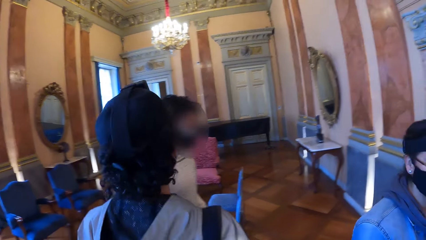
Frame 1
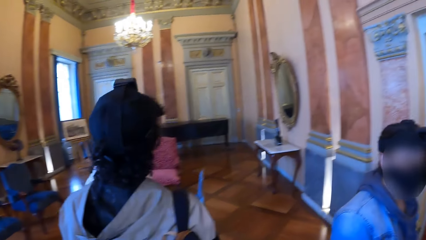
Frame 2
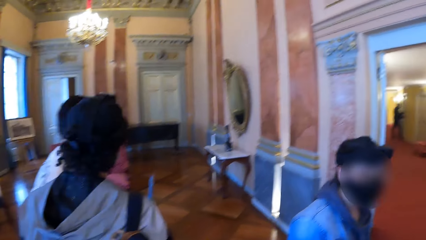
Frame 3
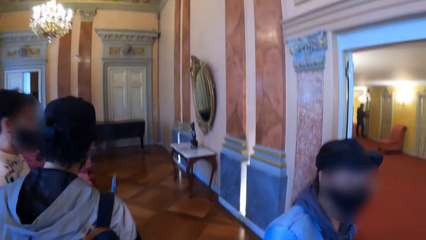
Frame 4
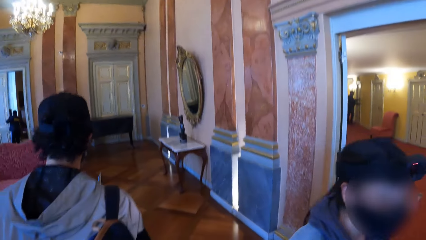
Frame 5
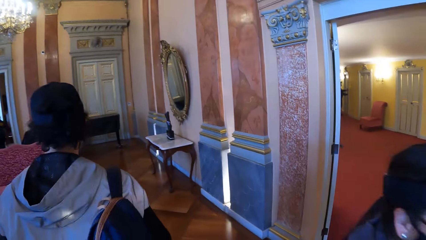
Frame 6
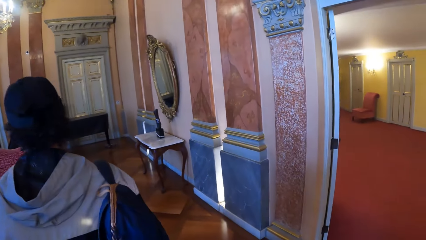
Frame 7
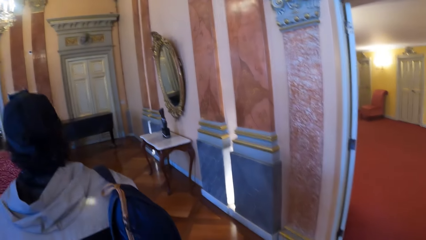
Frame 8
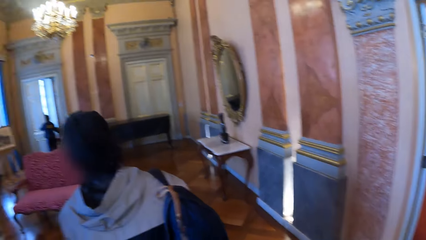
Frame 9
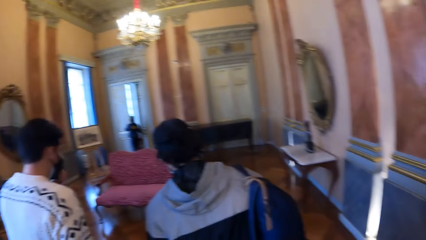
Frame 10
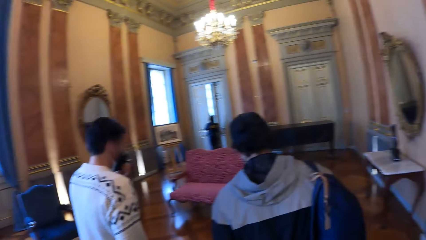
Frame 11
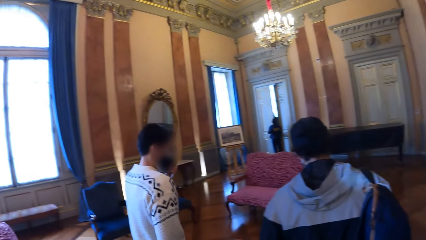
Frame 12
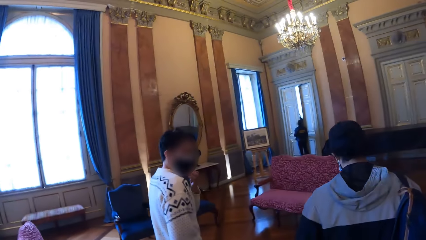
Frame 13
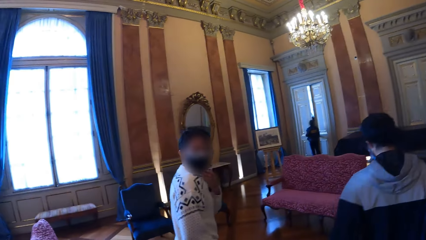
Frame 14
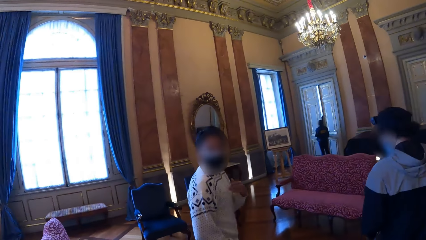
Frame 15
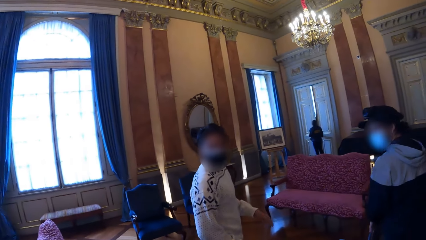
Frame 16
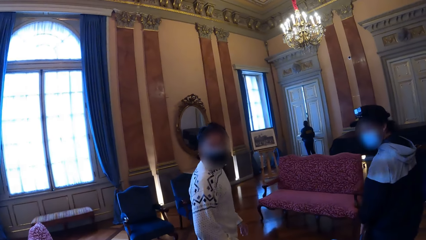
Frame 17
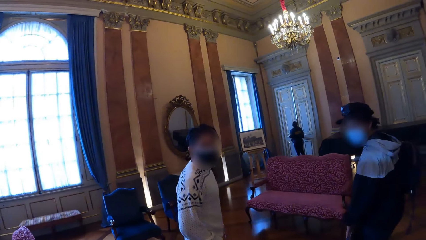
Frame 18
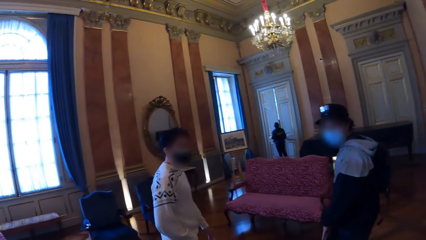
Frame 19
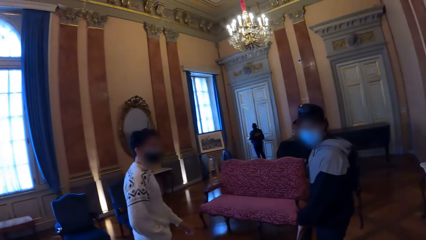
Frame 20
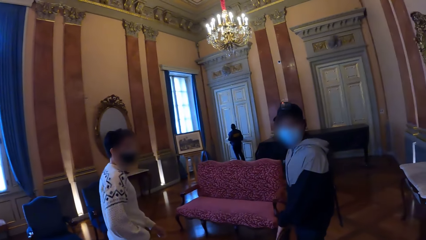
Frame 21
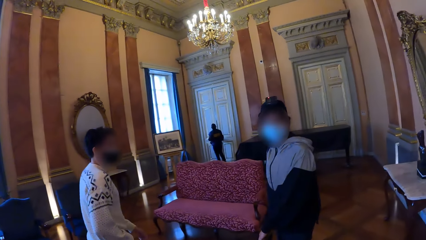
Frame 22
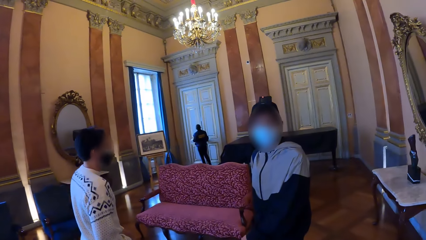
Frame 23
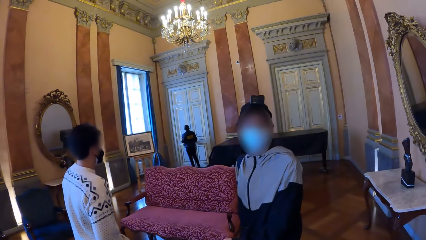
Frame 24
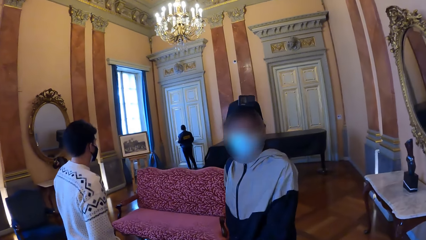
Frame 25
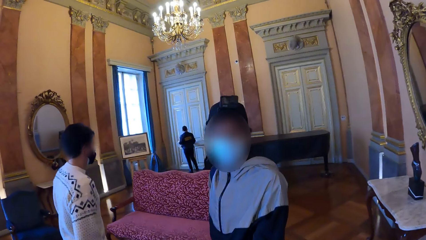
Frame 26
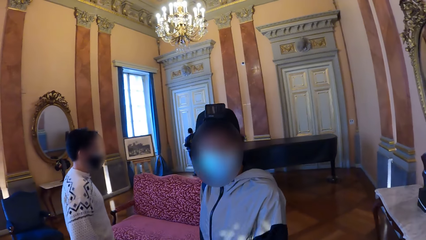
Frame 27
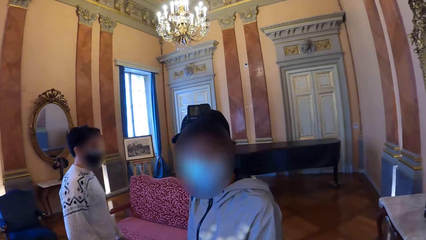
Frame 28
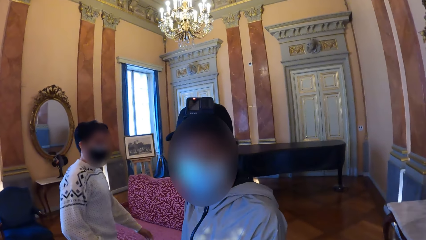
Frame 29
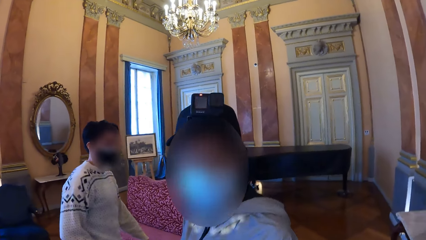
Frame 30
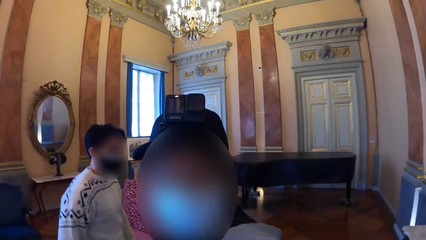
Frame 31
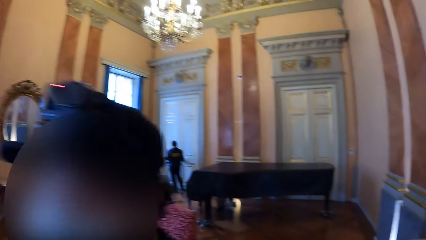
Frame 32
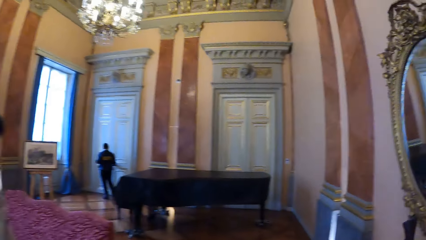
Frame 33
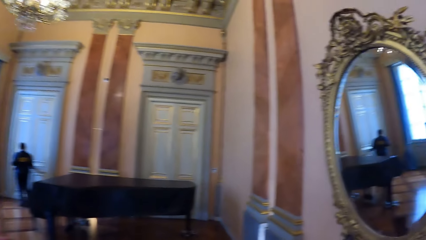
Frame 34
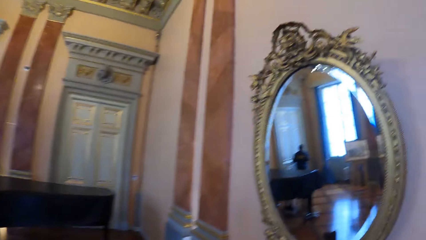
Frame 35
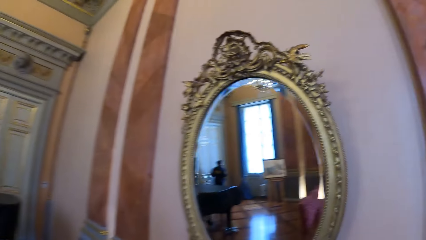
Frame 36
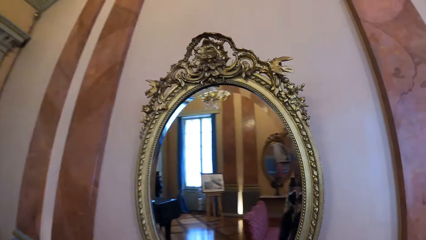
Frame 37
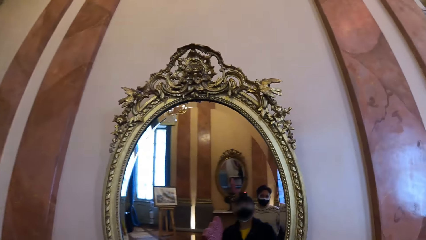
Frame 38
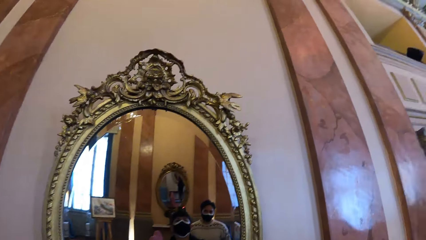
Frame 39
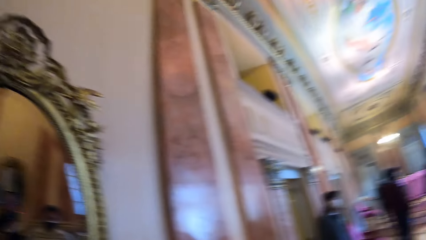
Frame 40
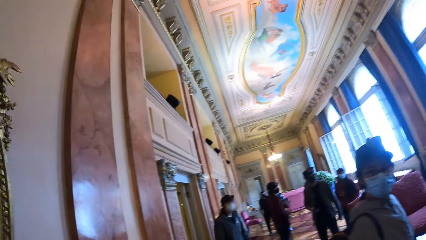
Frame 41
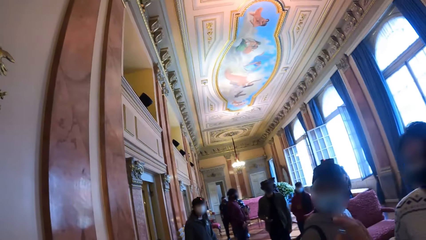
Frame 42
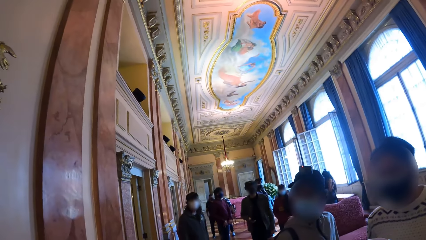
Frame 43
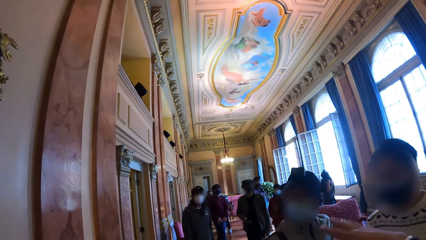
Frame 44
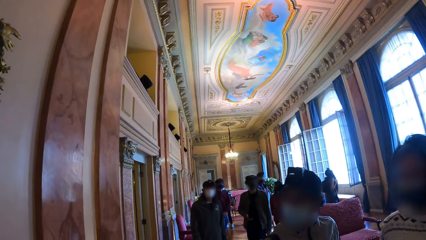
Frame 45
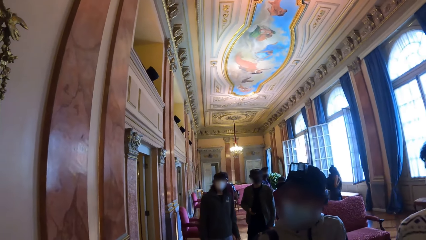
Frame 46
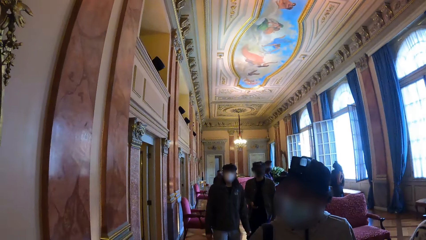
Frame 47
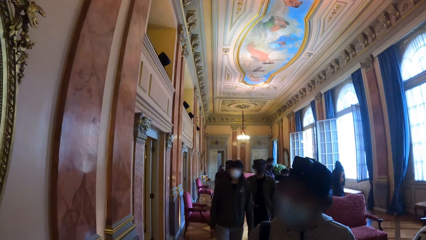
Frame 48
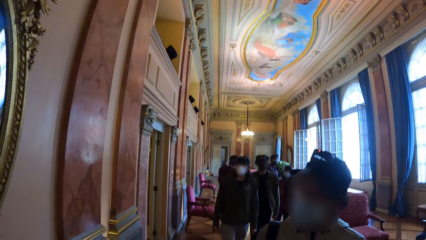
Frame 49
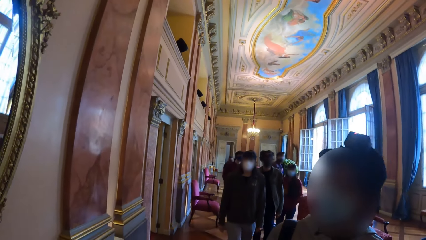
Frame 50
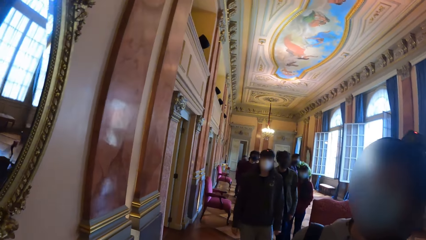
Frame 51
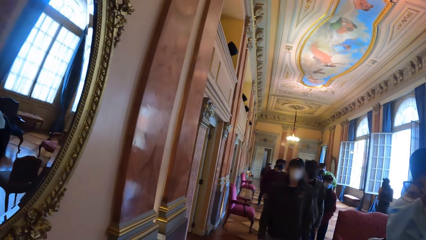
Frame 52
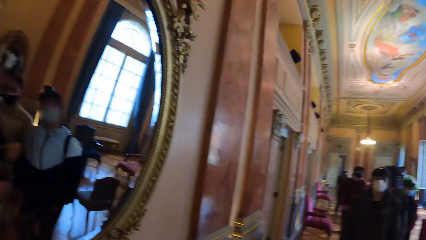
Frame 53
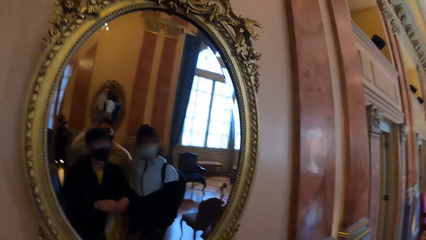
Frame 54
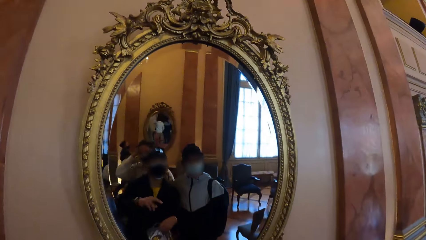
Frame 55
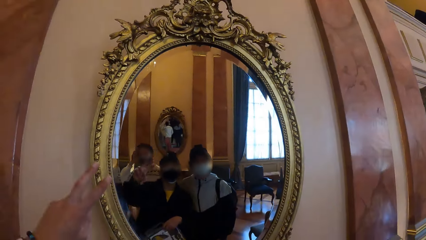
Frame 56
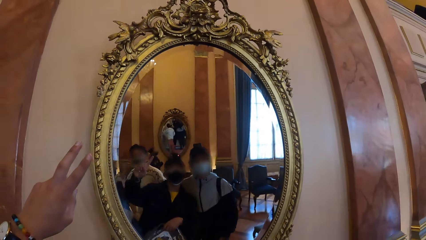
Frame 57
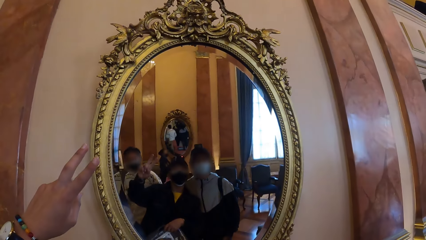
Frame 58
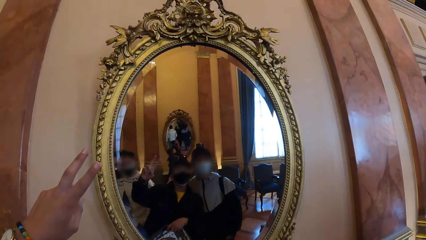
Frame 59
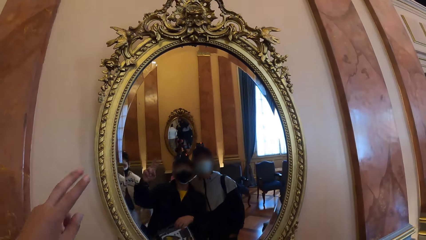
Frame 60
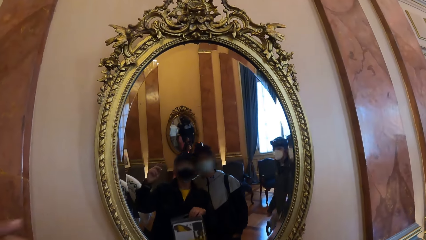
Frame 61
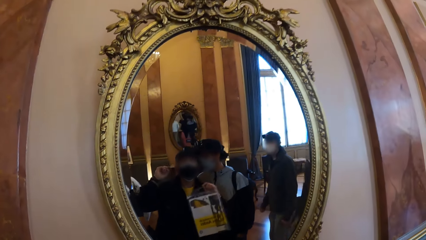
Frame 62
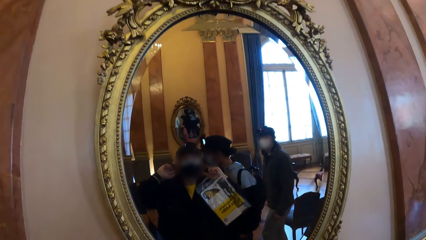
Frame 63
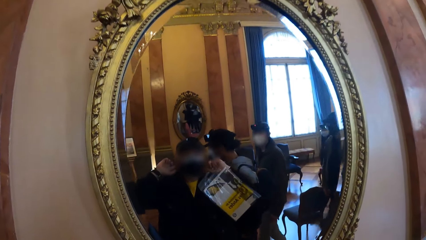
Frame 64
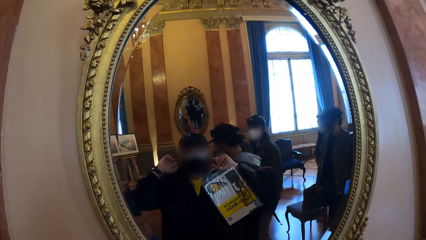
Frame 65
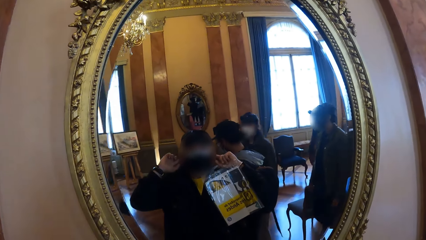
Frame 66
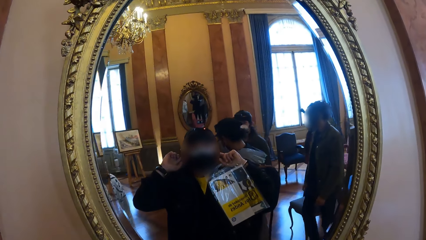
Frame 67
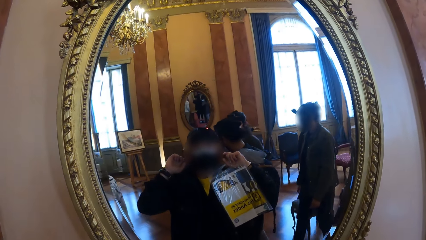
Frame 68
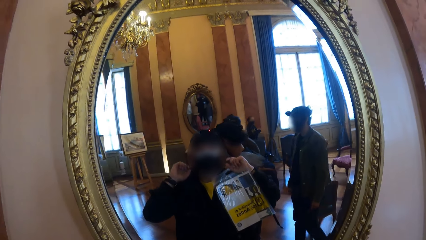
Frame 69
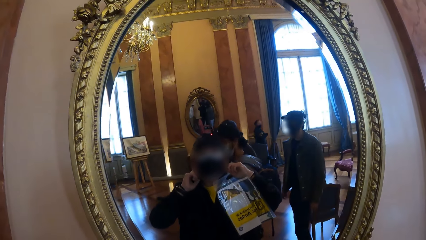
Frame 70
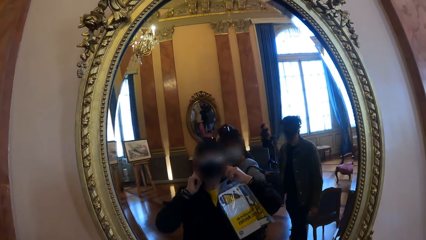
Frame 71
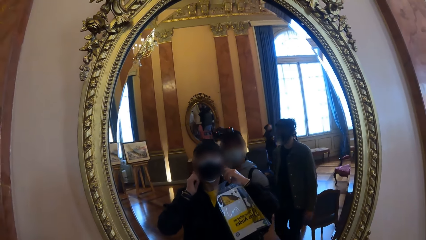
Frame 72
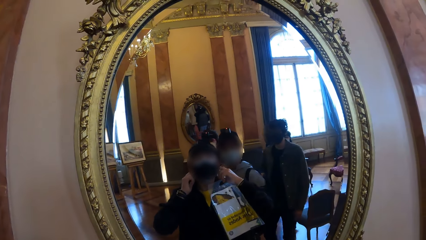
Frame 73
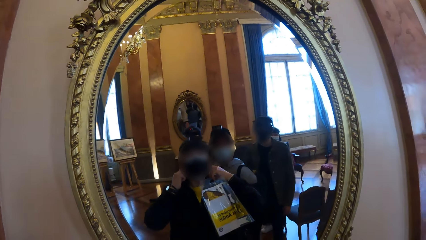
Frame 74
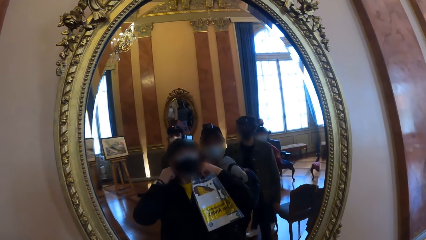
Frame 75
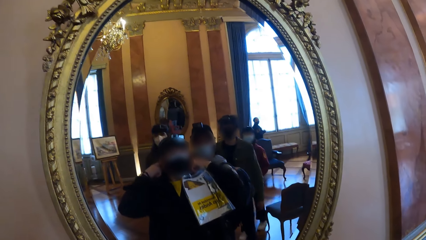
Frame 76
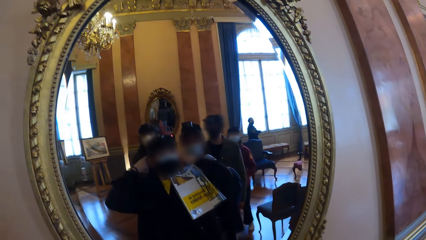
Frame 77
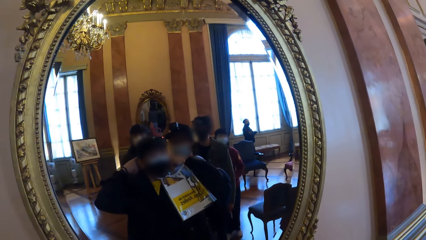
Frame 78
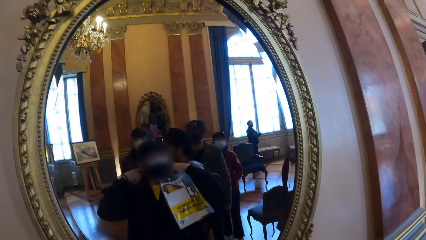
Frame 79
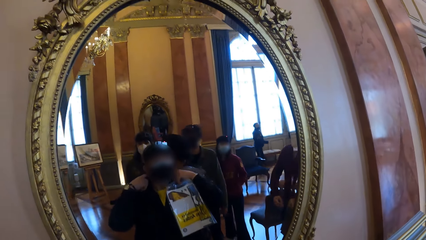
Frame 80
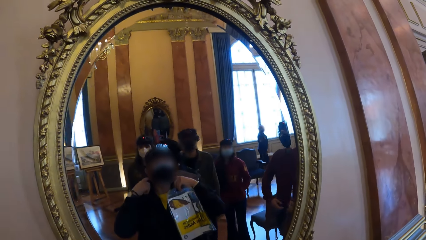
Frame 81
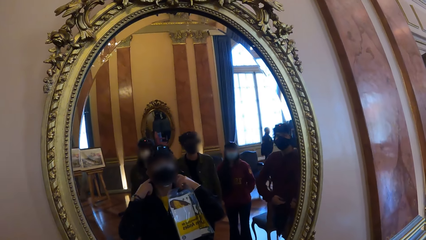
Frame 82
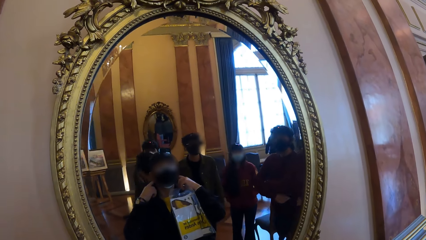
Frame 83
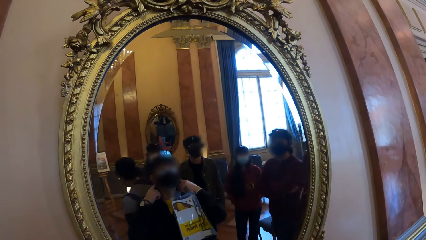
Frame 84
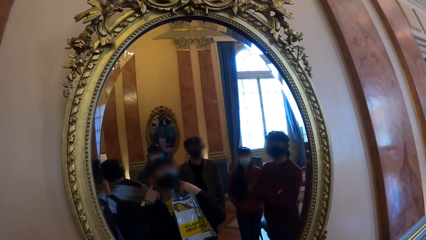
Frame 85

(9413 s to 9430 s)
The camera wearer walks on the floor. He interacts with a man and a woman. The camera wearer, the man and the woman look at themselves in the mirror. He adjusts his mask.
